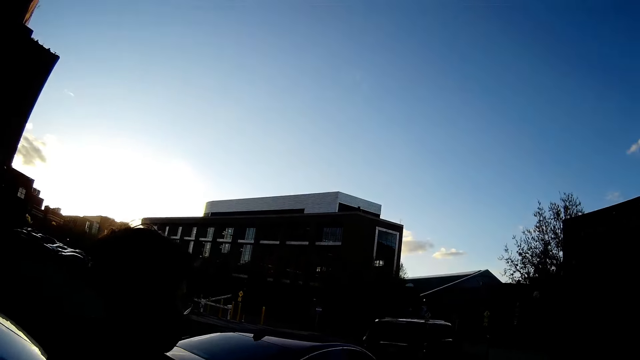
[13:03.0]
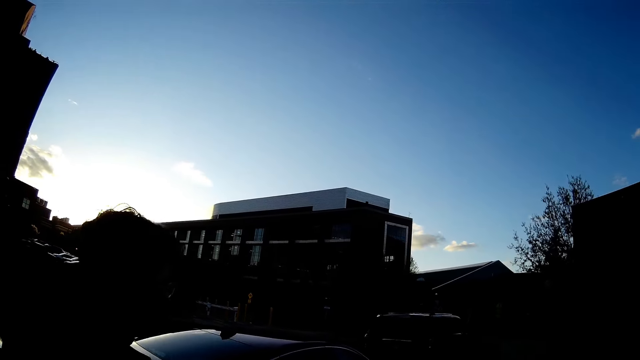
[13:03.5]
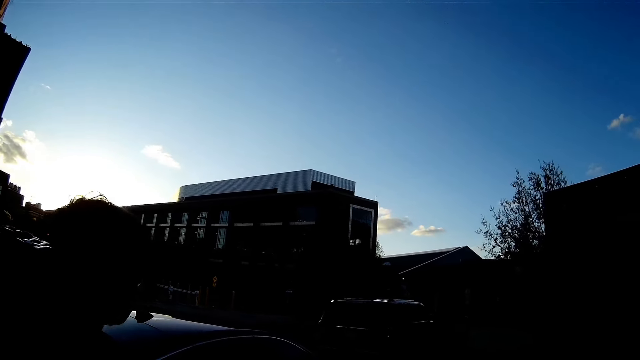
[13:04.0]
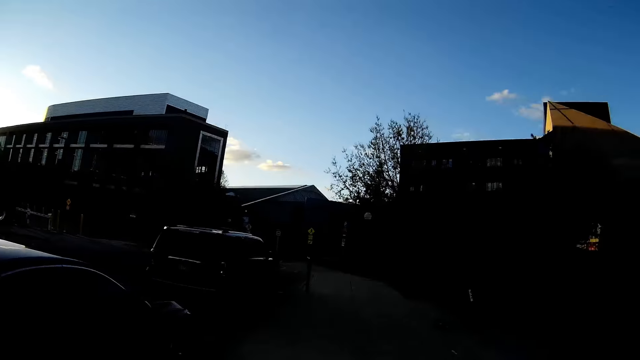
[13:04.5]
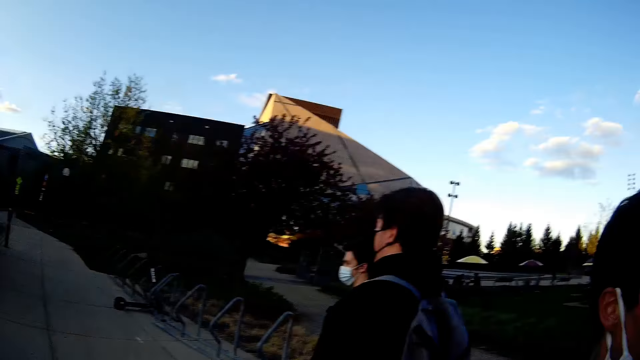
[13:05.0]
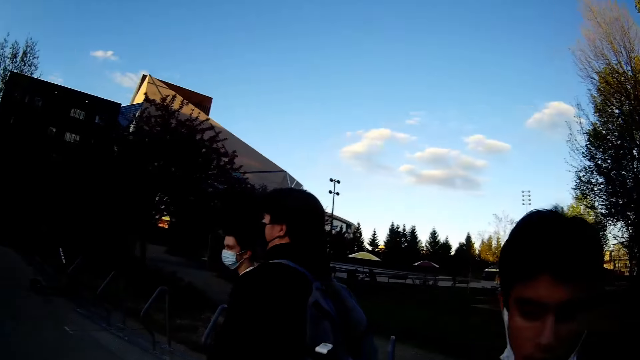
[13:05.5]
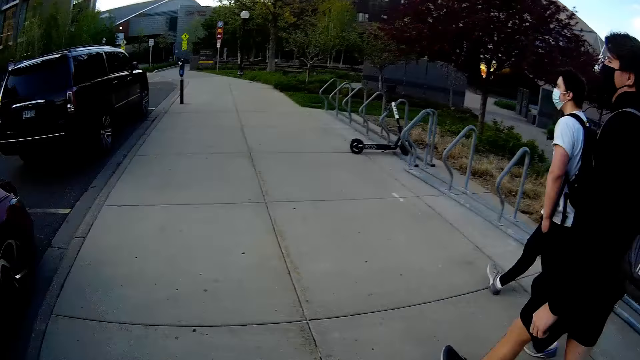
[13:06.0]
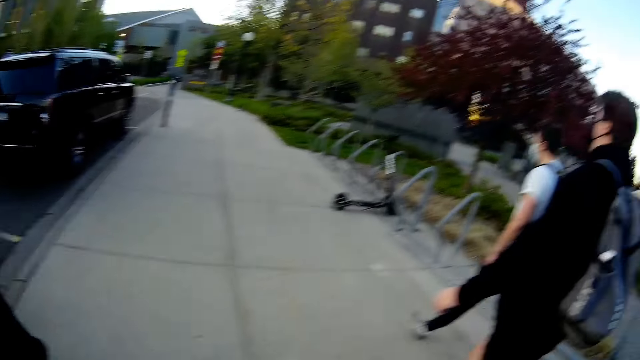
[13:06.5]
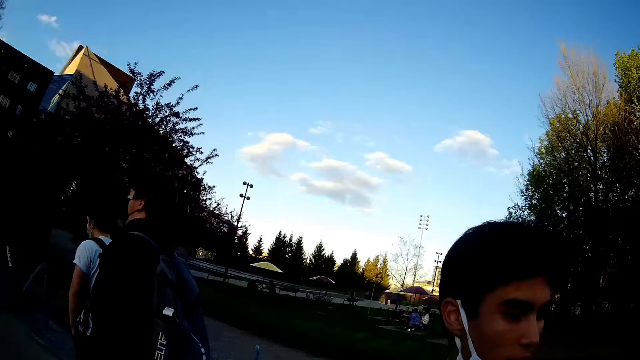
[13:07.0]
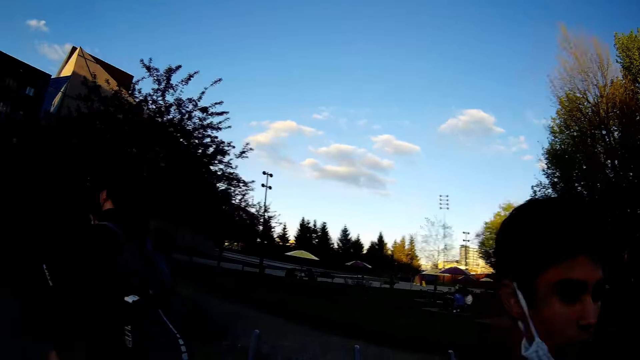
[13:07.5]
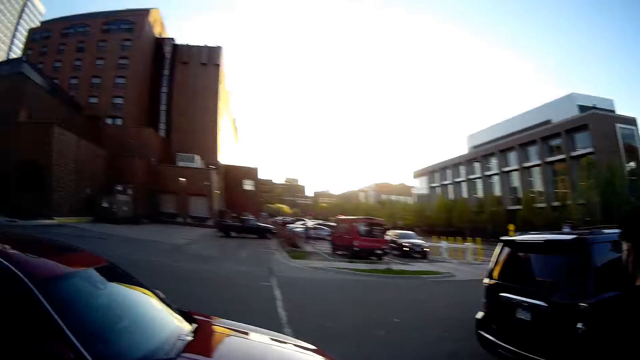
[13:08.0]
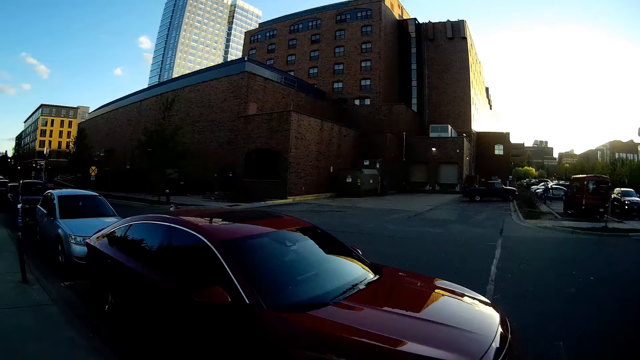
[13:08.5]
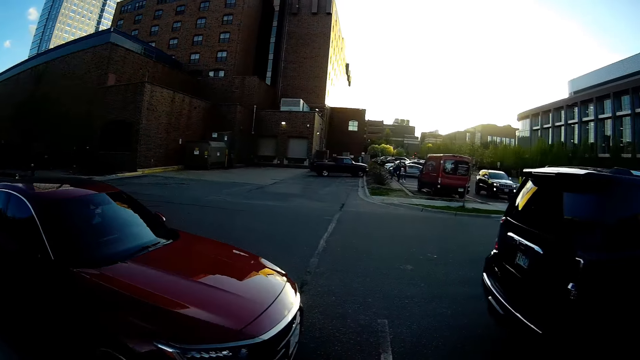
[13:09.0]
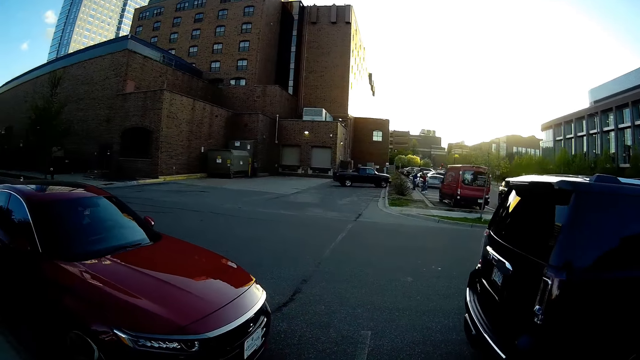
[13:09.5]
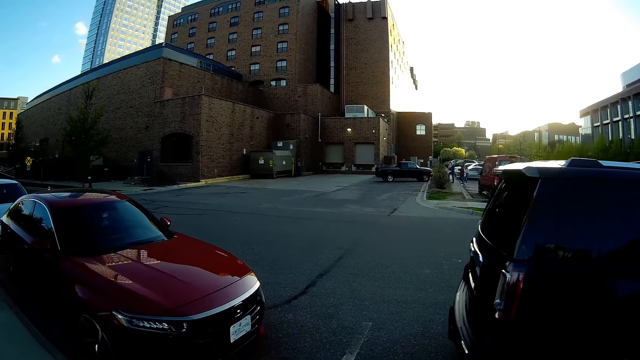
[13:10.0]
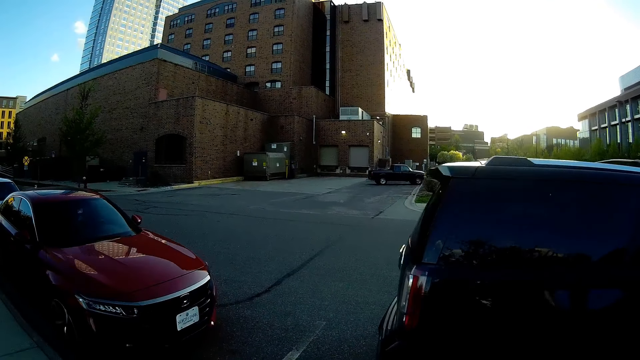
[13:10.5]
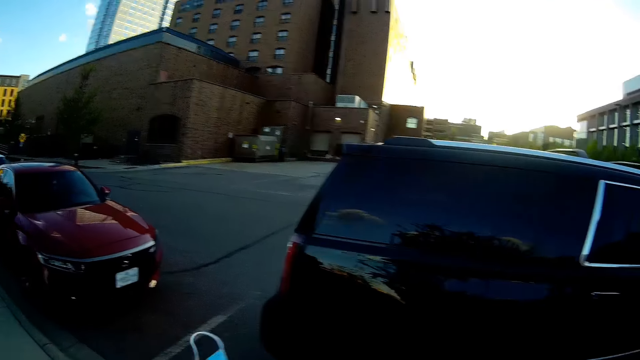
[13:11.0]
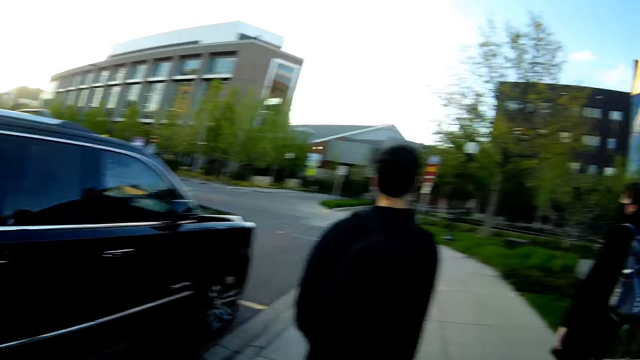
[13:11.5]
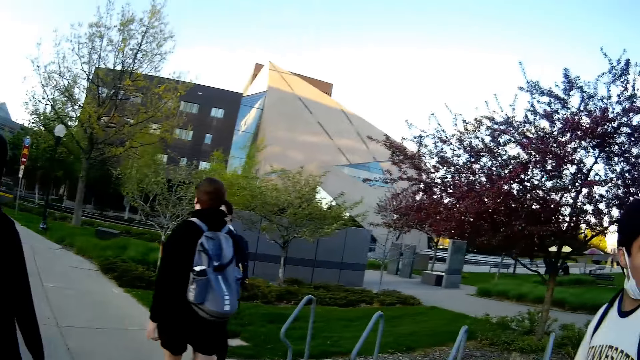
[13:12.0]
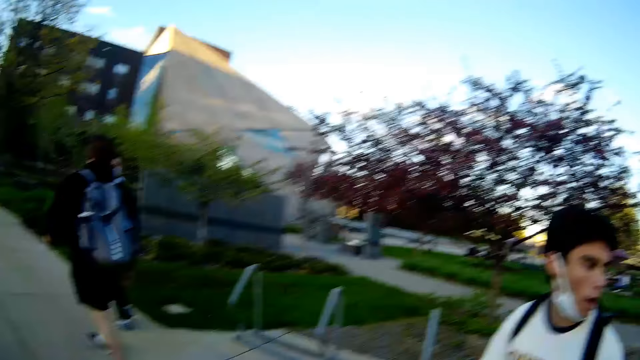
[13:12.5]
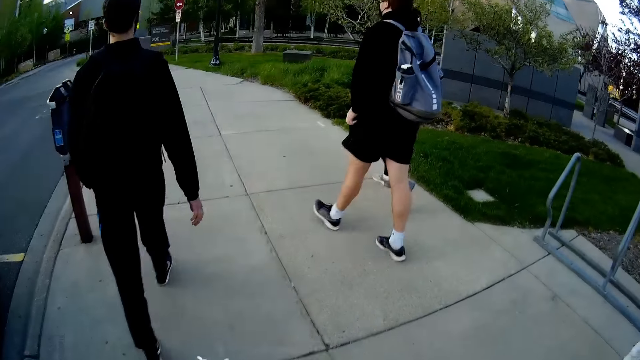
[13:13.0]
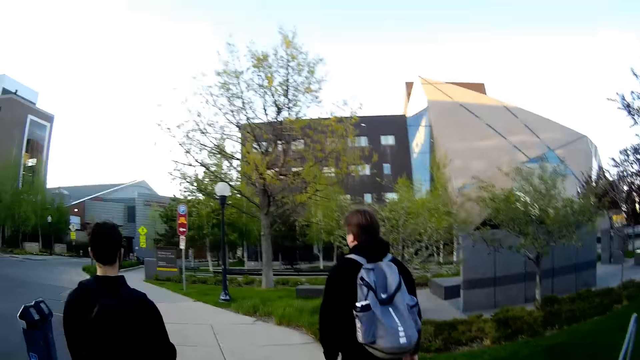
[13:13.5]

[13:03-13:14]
The camera wearer looks around the walkway.

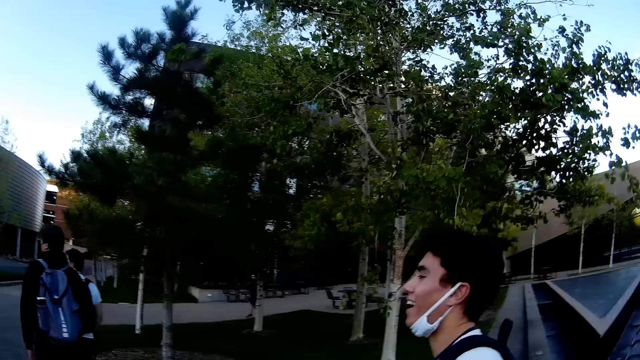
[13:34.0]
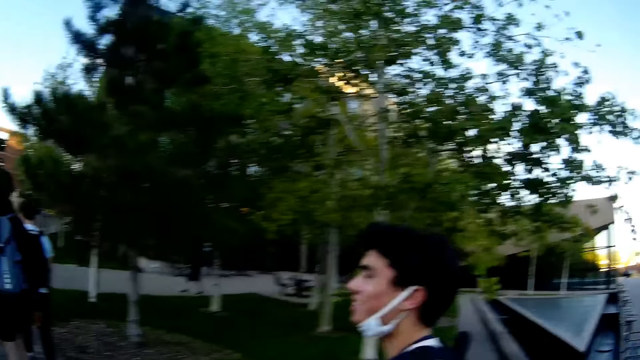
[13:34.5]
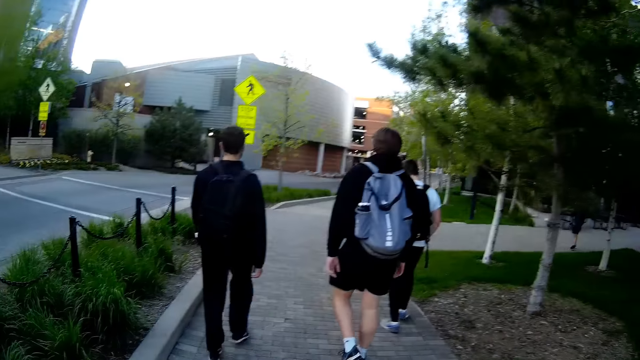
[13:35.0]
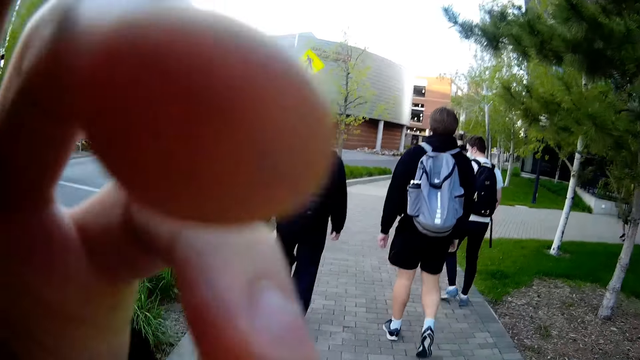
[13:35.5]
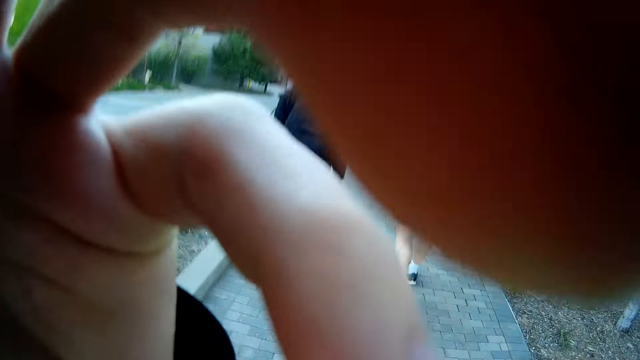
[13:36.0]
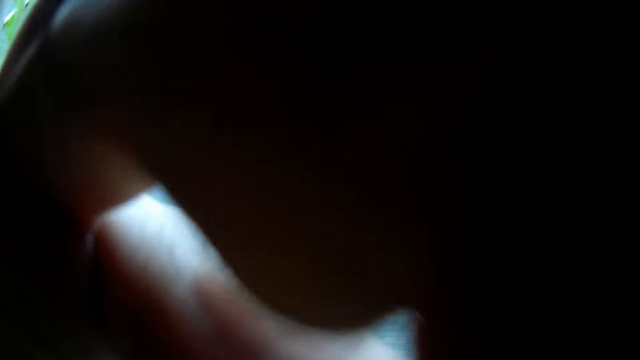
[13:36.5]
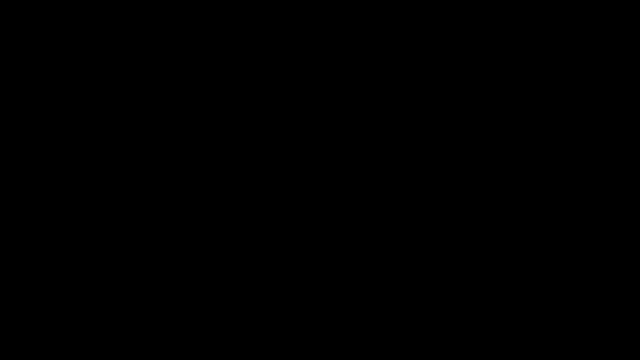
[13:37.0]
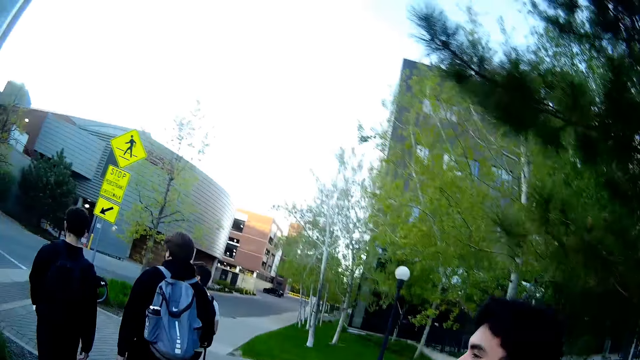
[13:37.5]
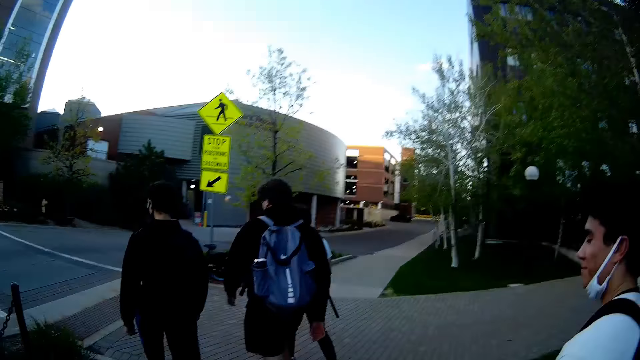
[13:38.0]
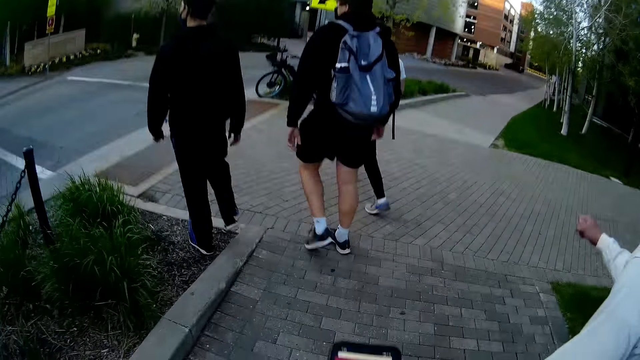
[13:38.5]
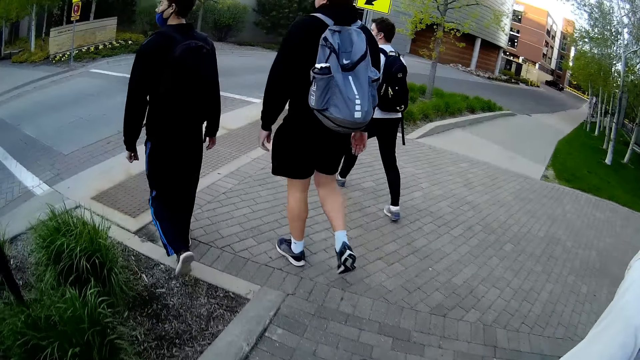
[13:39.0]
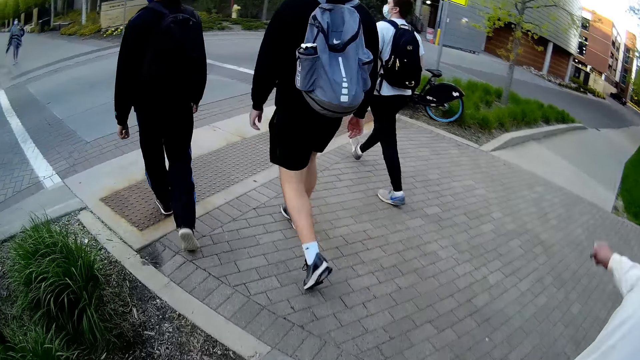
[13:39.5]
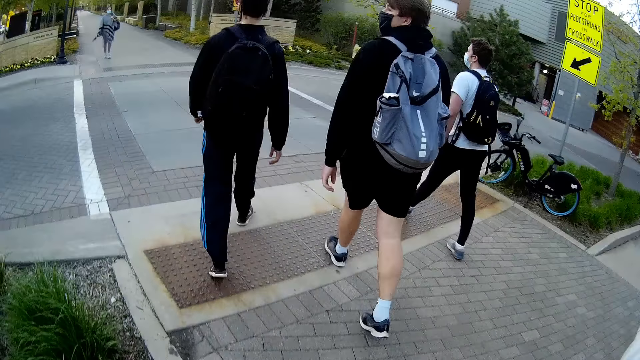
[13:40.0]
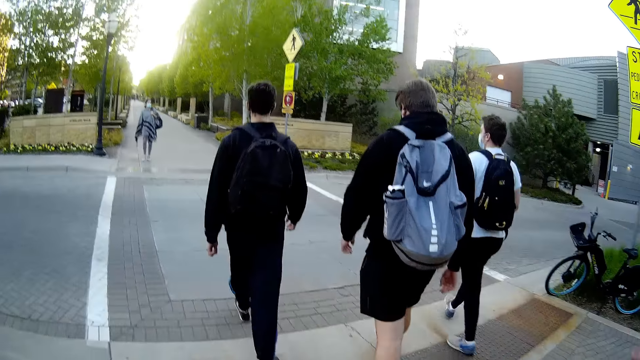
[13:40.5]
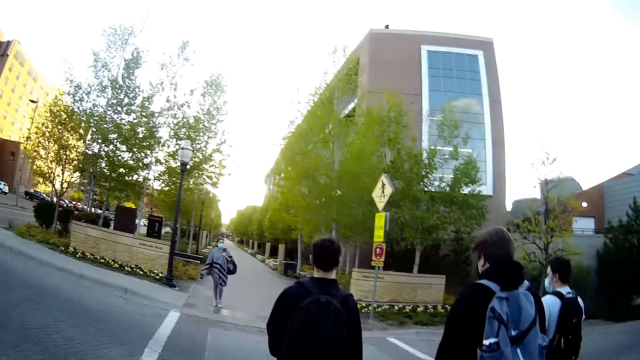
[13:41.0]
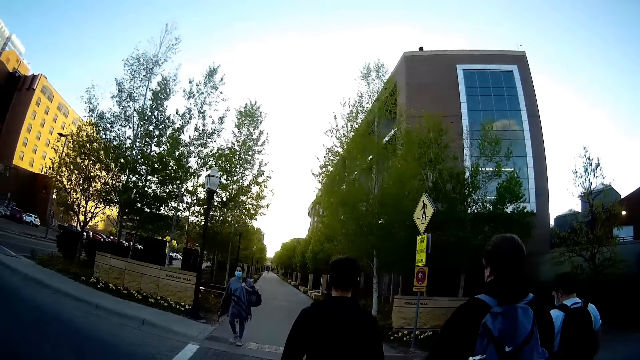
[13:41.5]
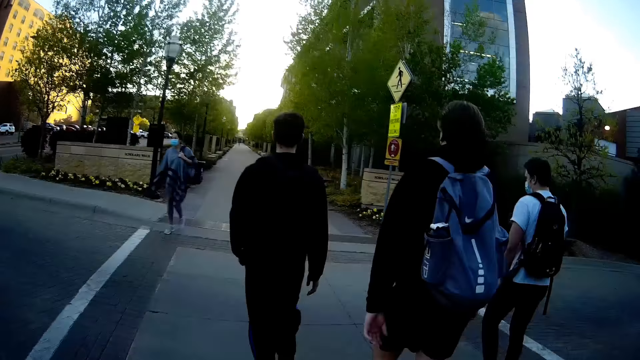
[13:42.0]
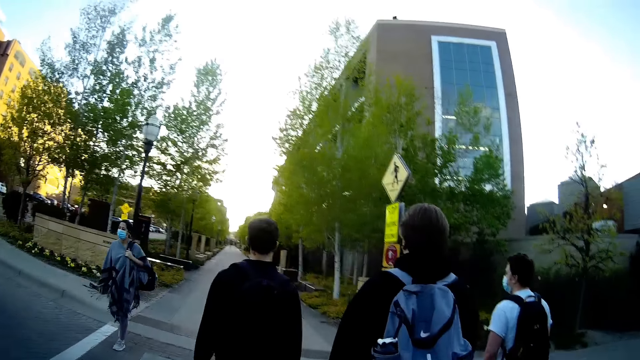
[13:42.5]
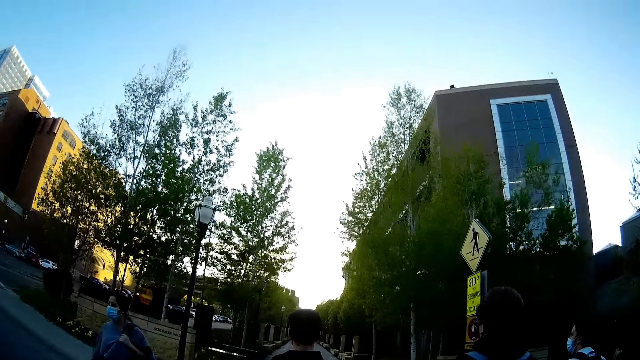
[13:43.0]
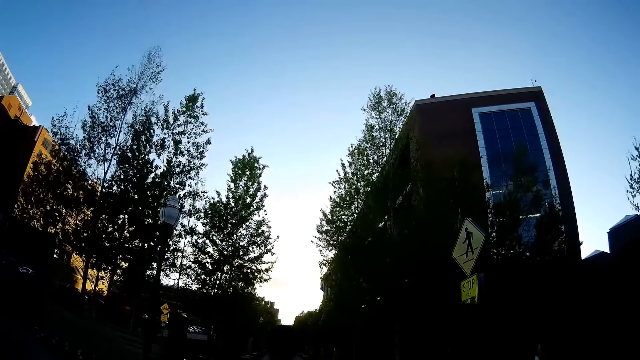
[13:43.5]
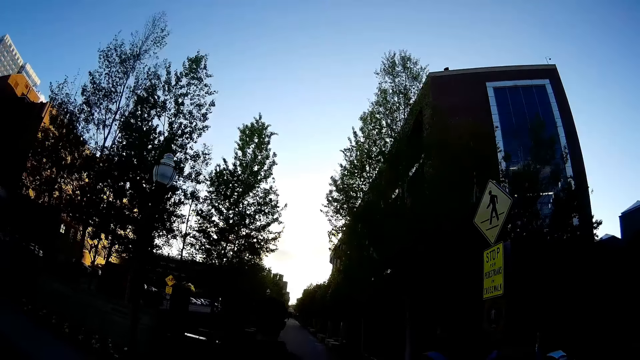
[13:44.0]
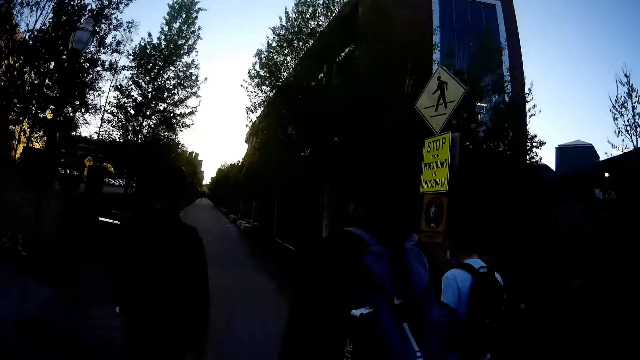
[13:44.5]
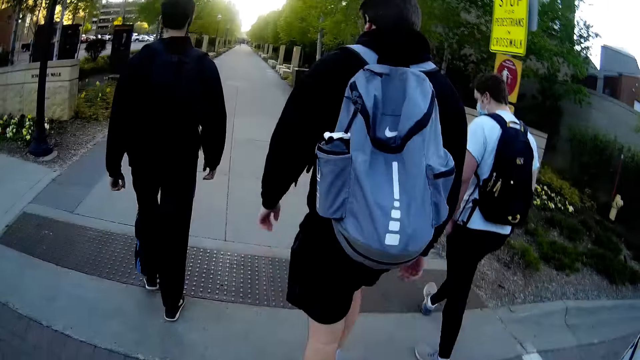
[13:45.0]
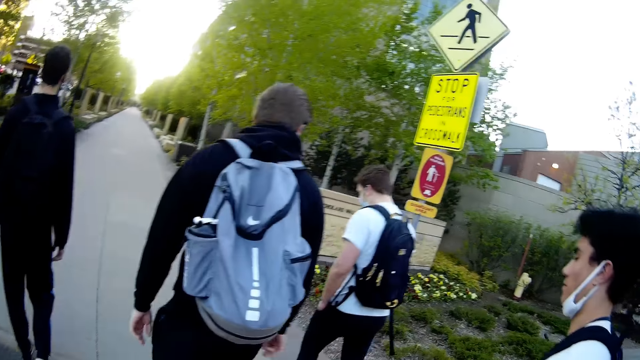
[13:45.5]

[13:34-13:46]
The camera wearer adjusts the camera on his head with his left hand. He lowers his left hand. A man, another man, and a third man make a left turn on the walkway. The camera wearer looks at the phone. The camera wearer and a fourth man make a left turn on the walkway. A woman walks past the camera wearer.
